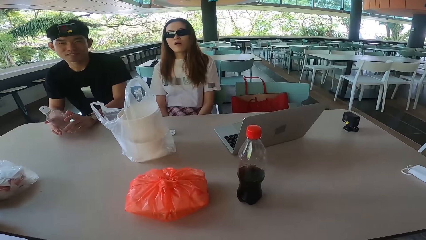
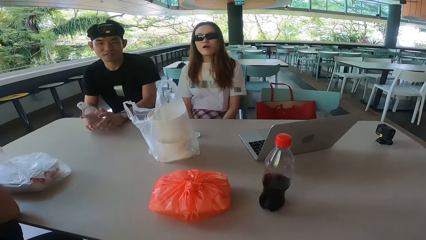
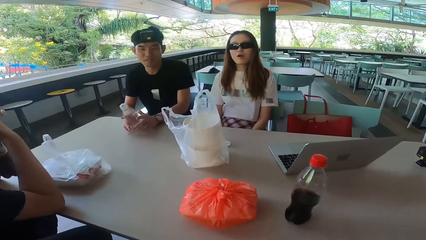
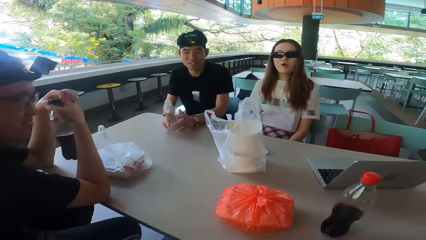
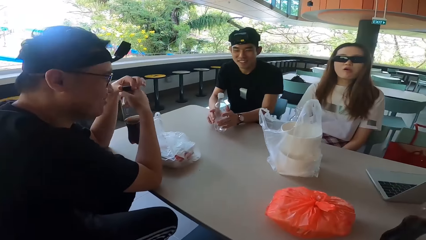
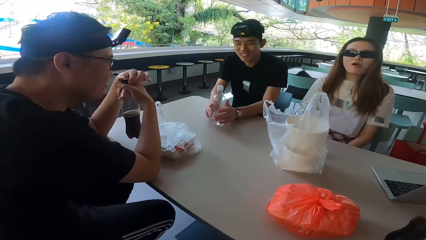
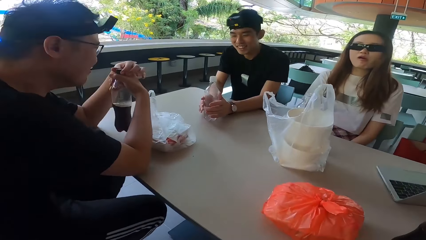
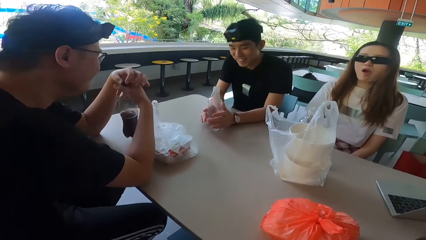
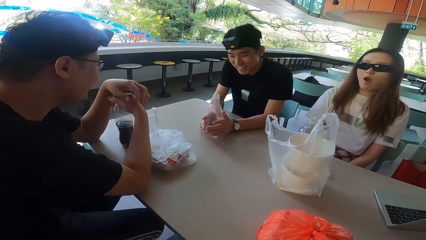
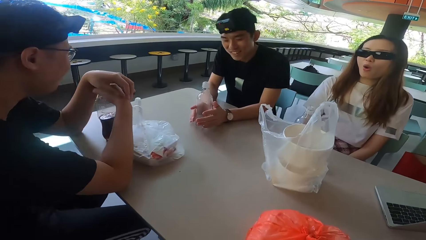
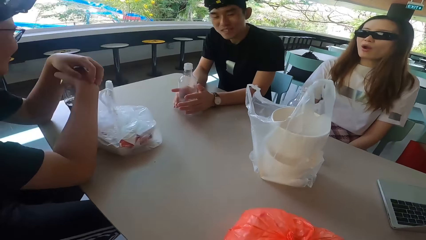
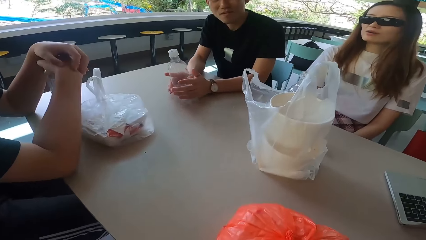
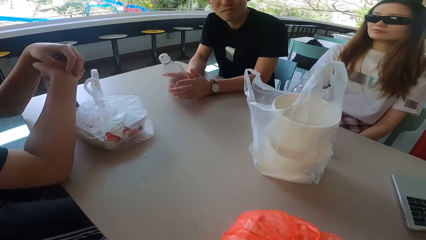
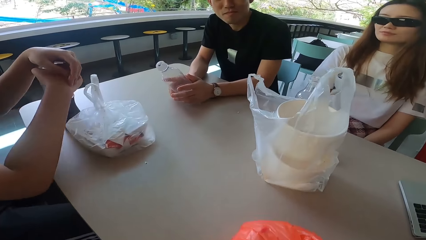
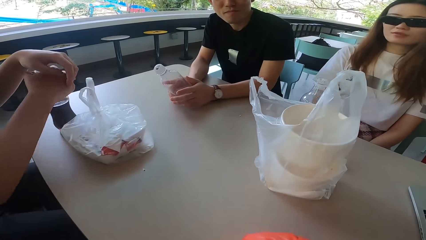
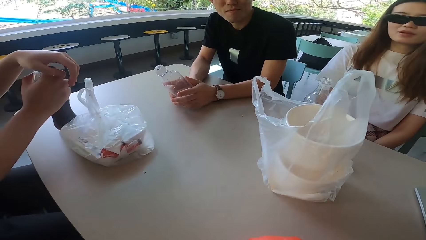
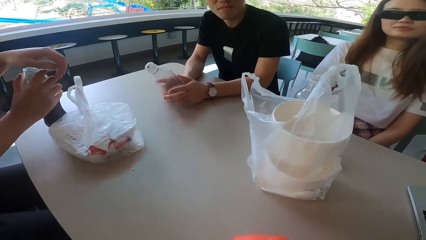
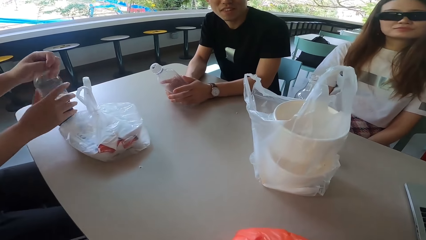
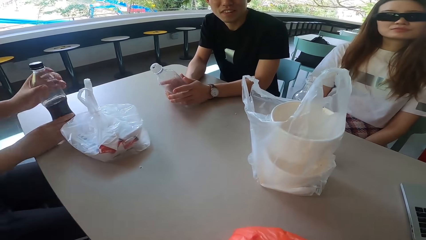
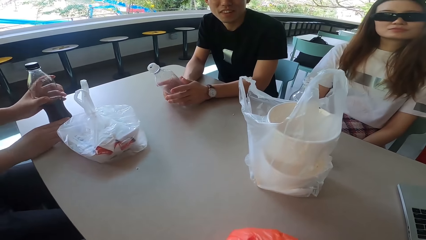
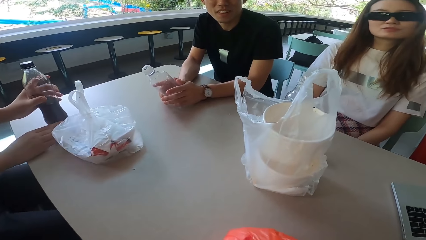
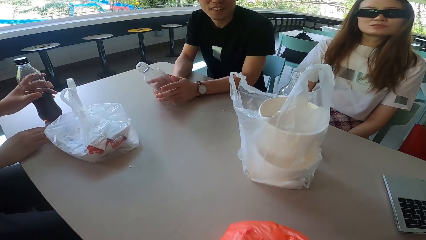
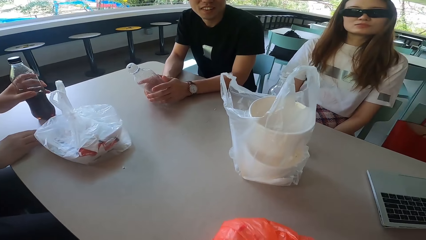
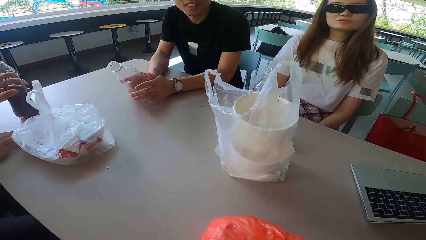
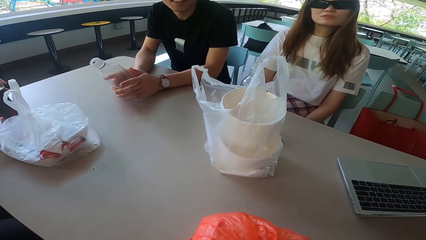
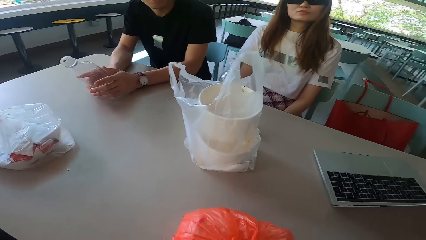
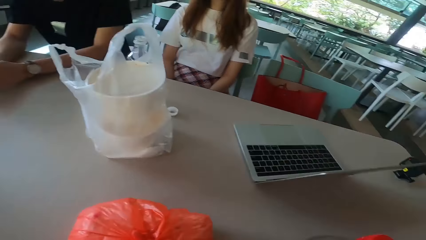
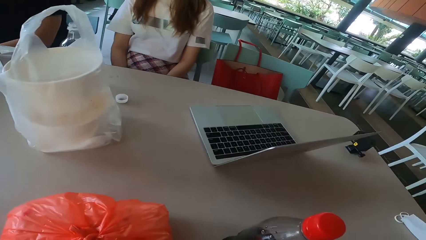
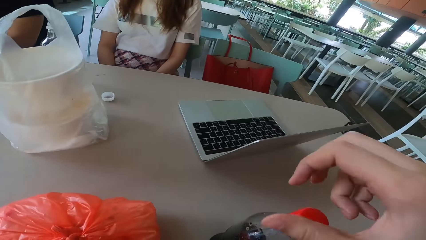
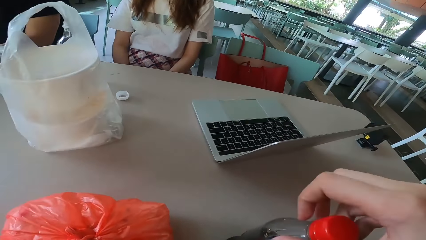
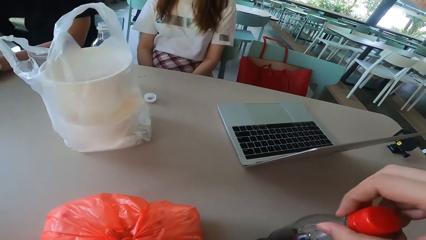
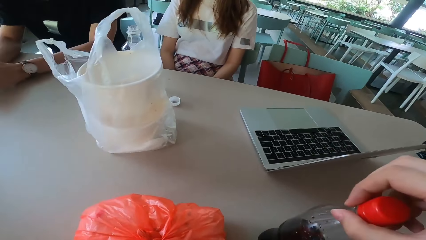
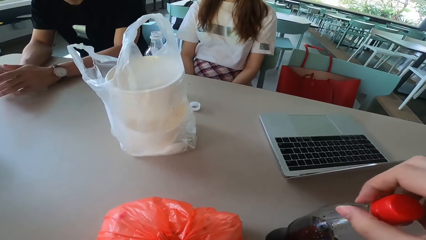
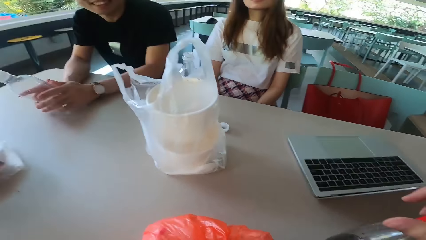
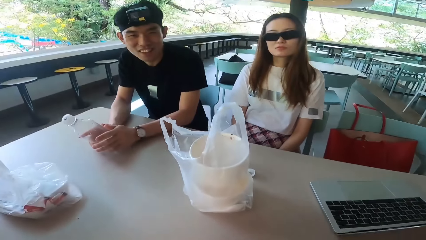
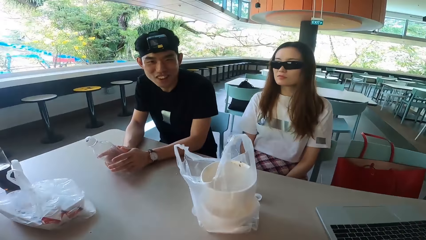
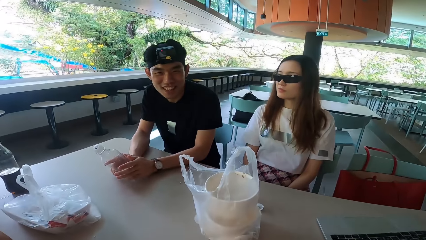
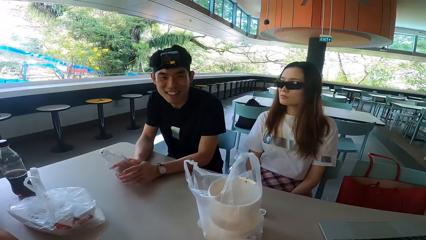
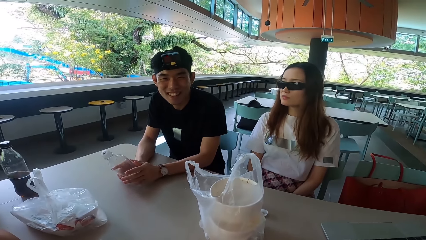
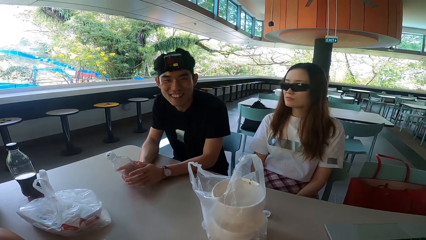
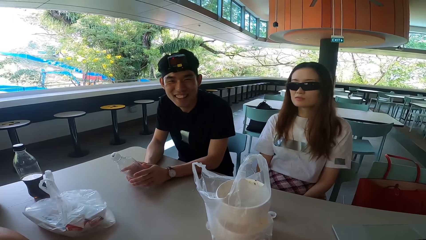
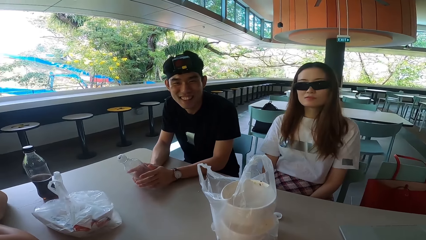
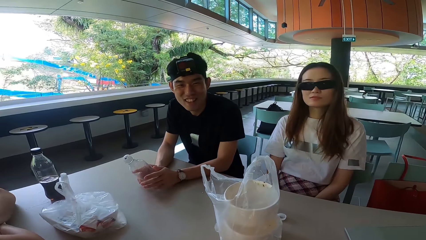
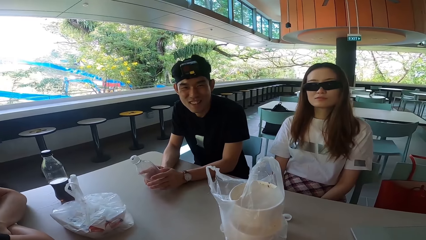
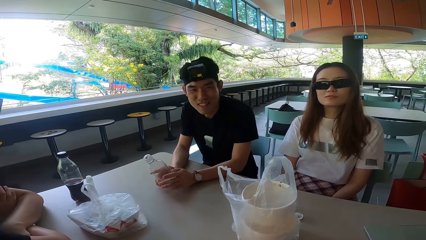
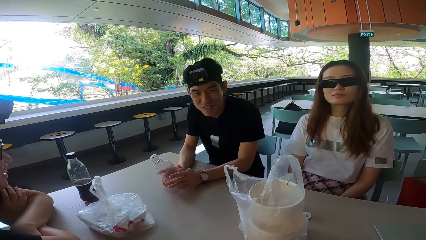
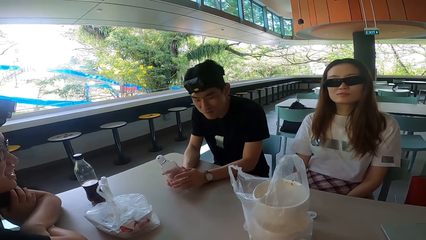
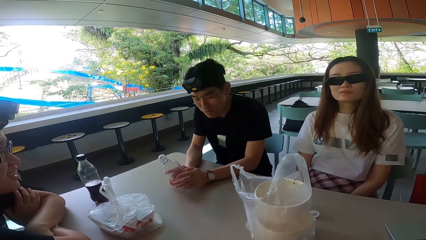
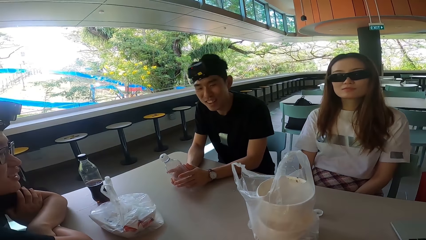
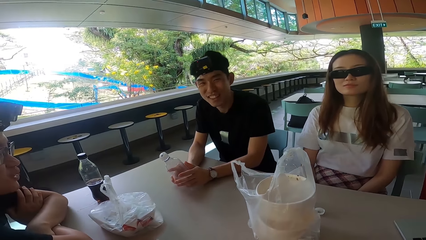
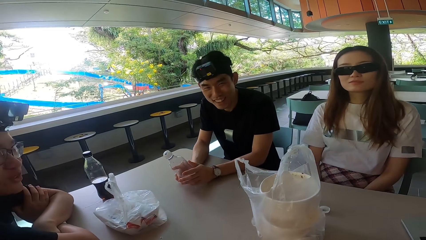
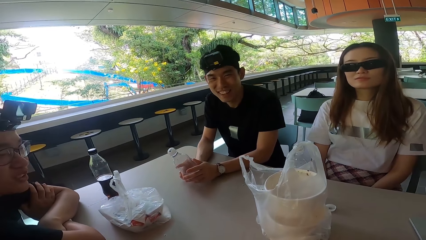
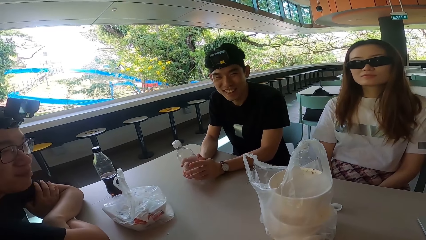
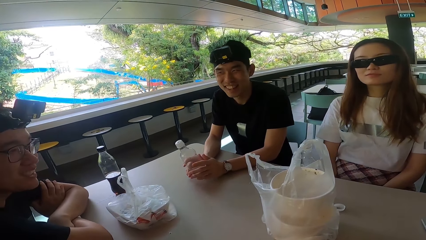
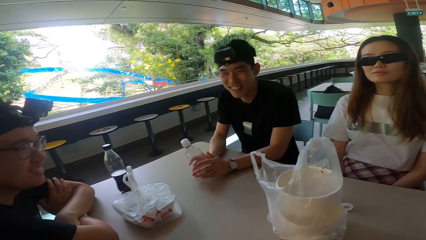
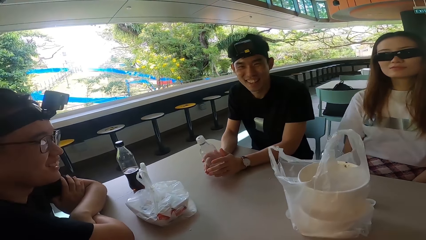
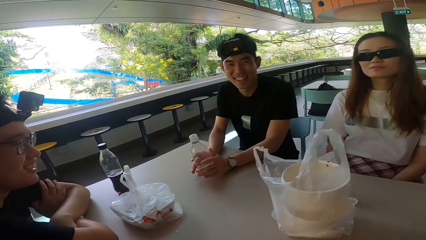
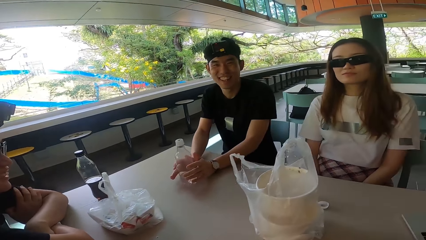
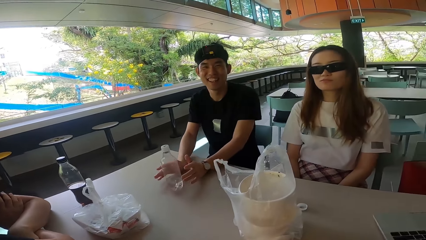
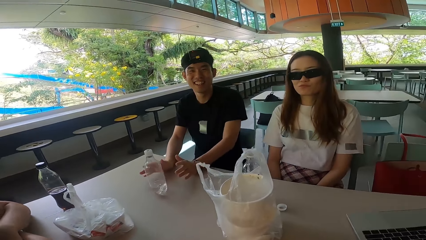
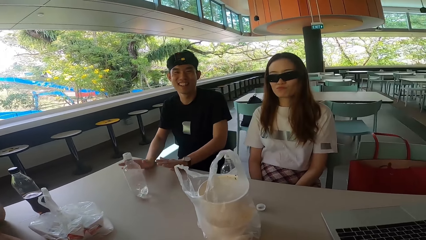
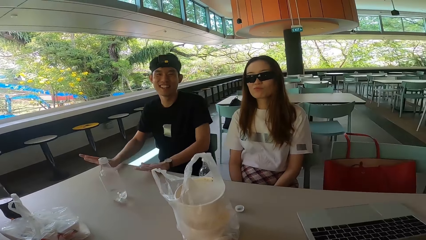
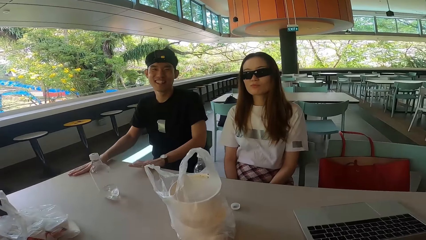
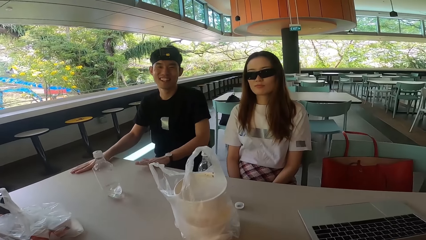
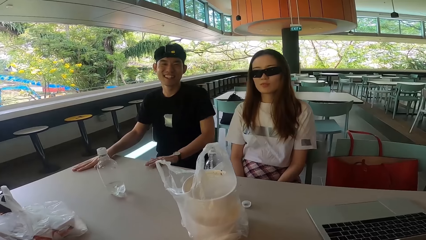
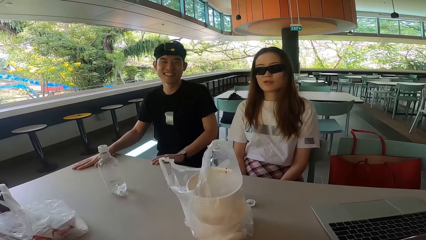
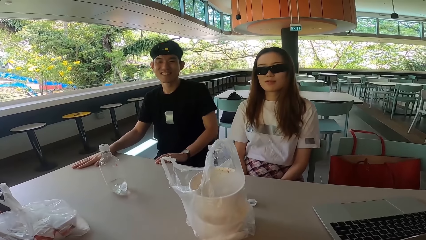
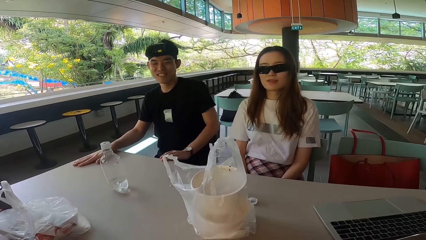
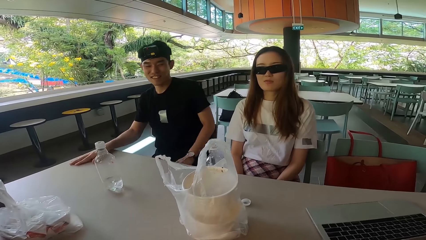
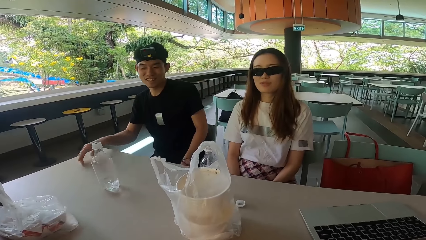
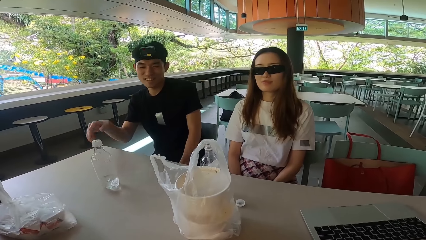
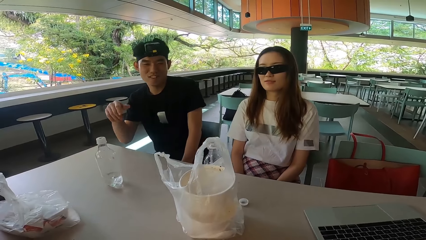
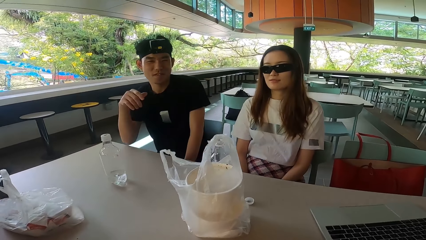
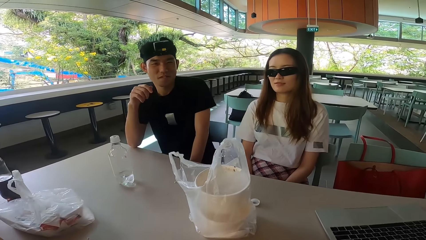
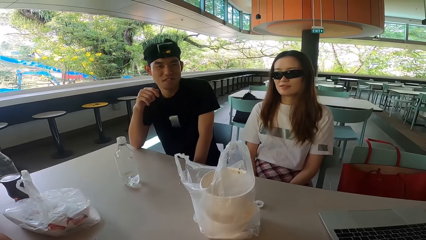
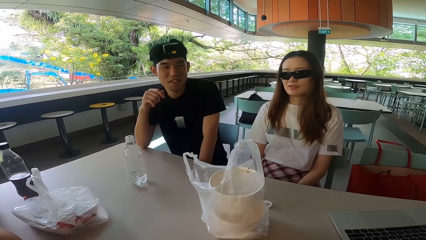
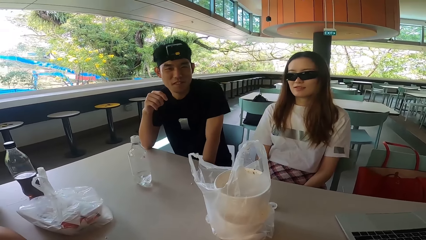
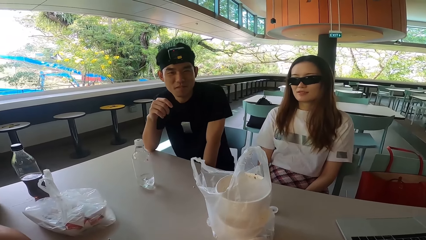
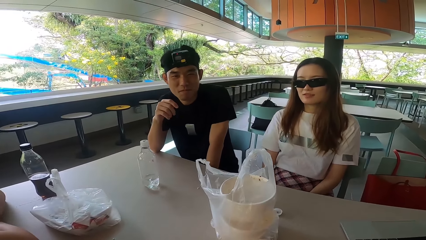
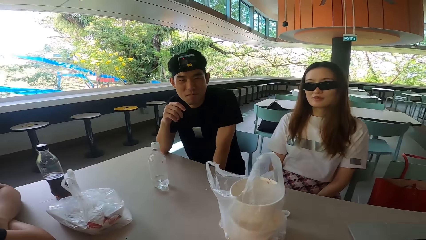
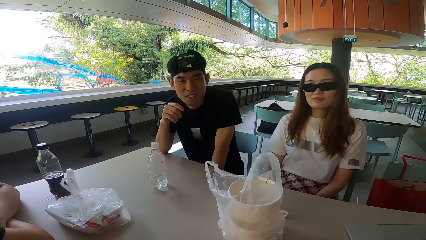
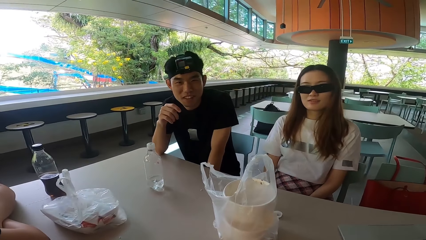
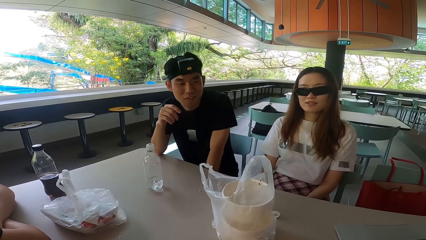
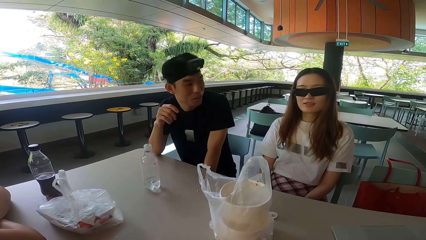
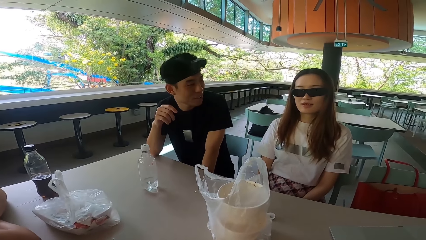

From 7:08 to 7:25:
A man turns forward and closes the bottle. Another man laughs, pushes his hand forward, and bends a bottle. The first man puts the bottle on the table and moves the bottle. The camera wearer picks up a bottle. They put the bottle on the table. A lady turns right. The other man laughs. The lady turns forward. The other man shakes his head. The first man talks to the camera wearer, the other man and the lady. The other man nods his head and pulls his hand off the bottle. The camera wearer looks around. The other man holds the table, taps on the table, and moves his left hand away from the table. The other man pulls his hand off the bottle, lowers his left hand under the table, raises his right hand, and rests his elbow on the table.
